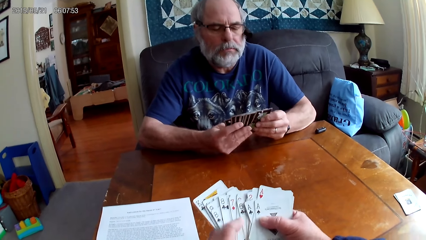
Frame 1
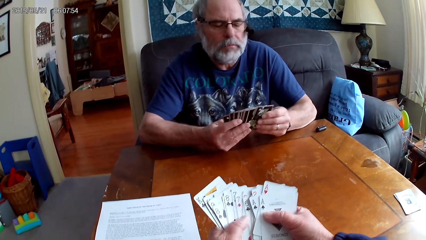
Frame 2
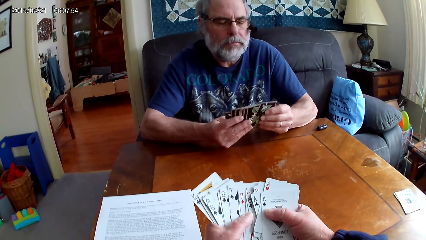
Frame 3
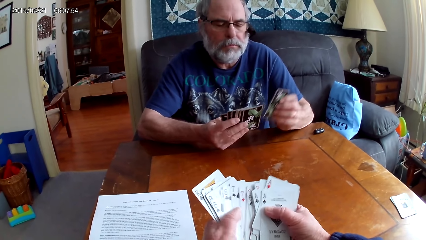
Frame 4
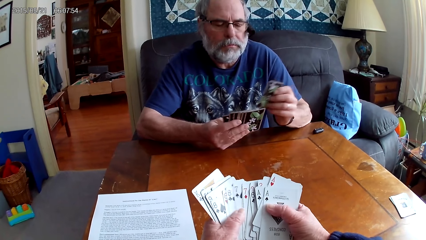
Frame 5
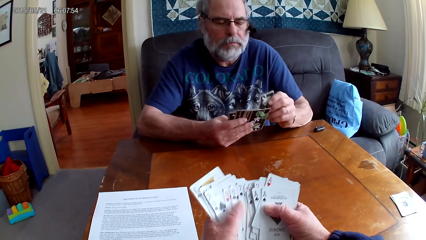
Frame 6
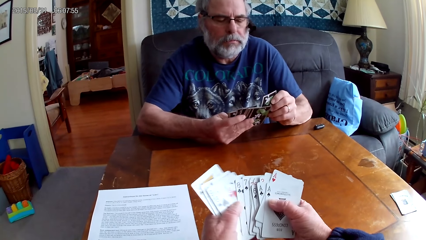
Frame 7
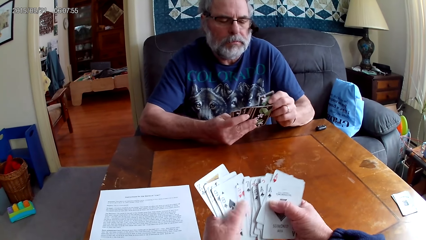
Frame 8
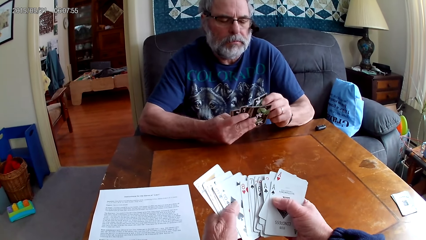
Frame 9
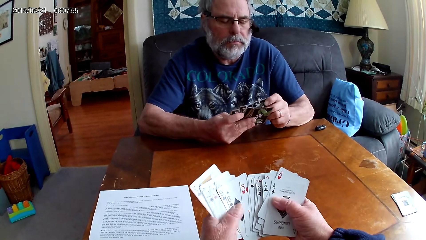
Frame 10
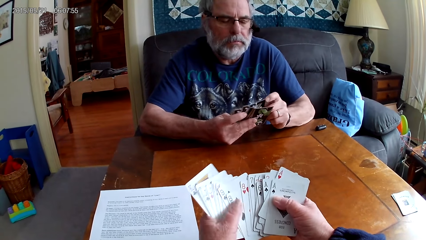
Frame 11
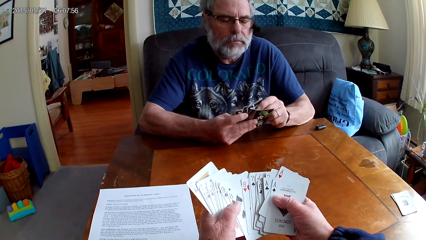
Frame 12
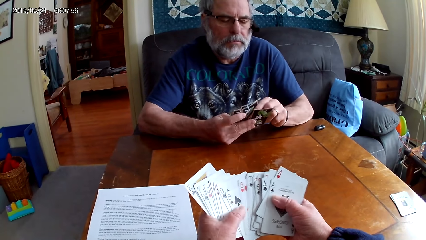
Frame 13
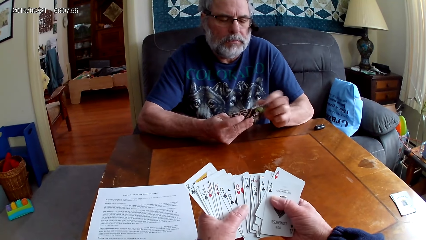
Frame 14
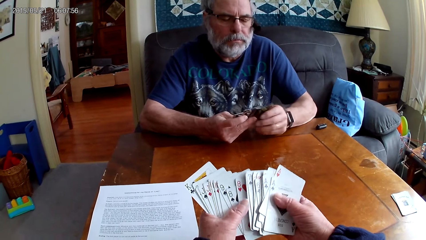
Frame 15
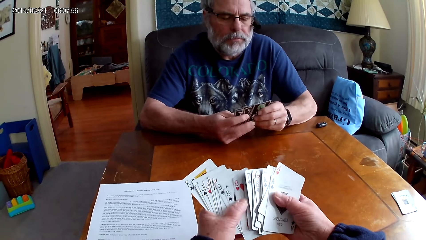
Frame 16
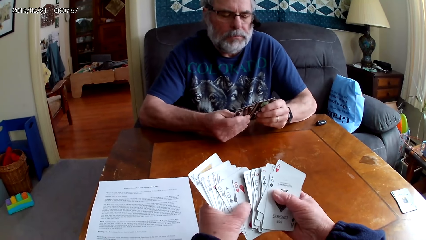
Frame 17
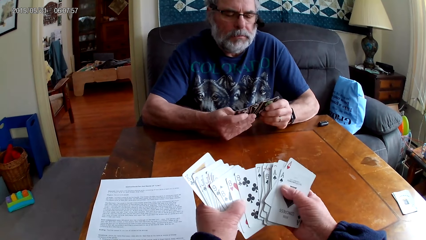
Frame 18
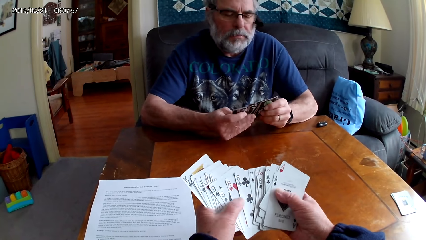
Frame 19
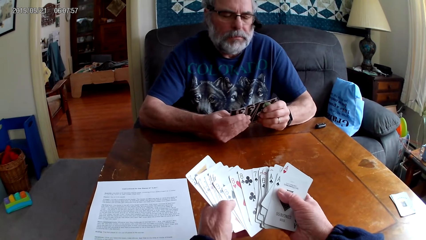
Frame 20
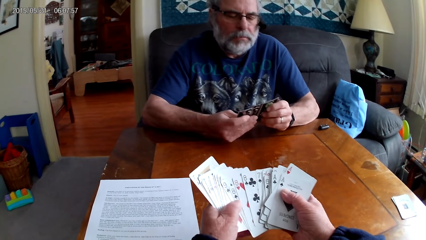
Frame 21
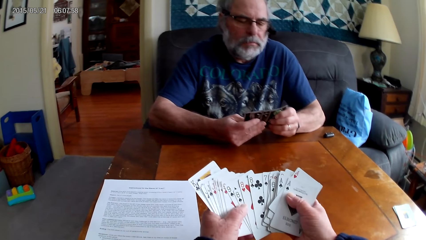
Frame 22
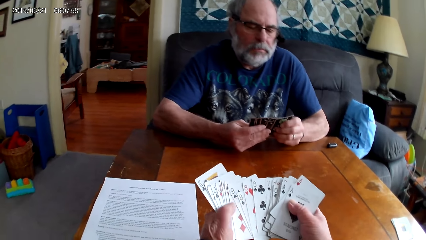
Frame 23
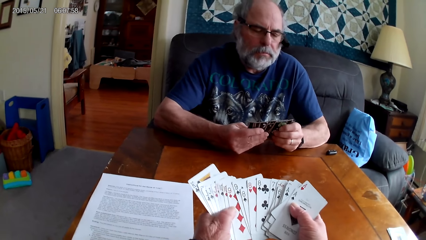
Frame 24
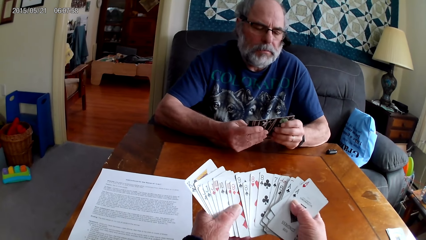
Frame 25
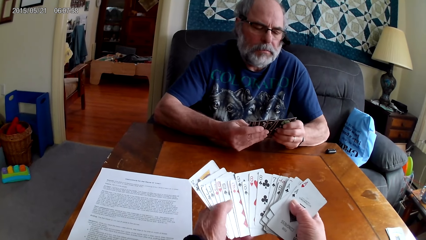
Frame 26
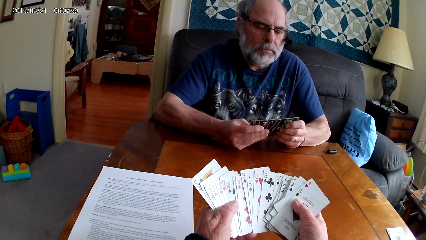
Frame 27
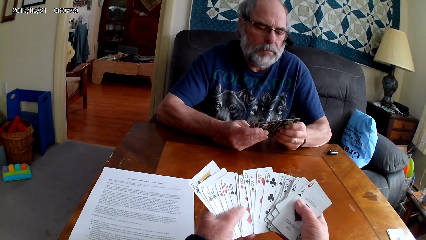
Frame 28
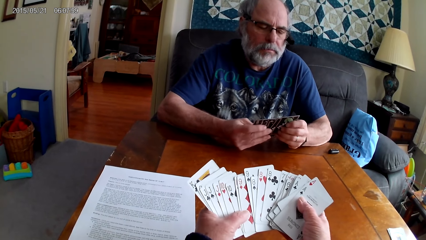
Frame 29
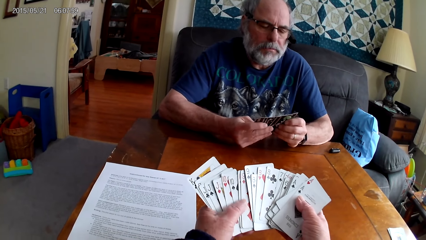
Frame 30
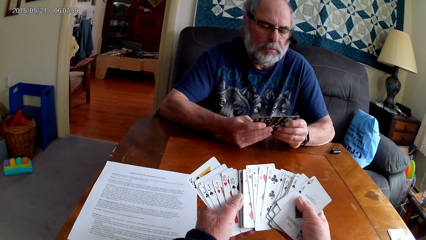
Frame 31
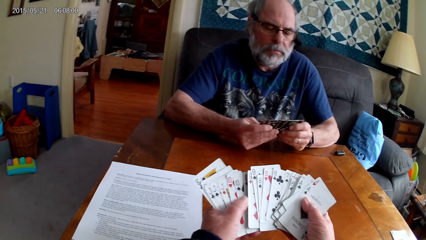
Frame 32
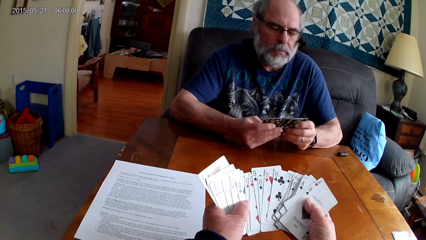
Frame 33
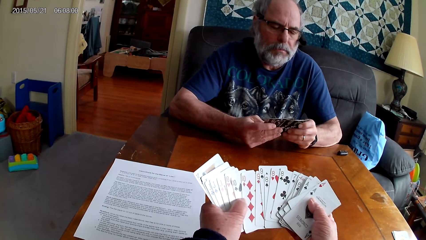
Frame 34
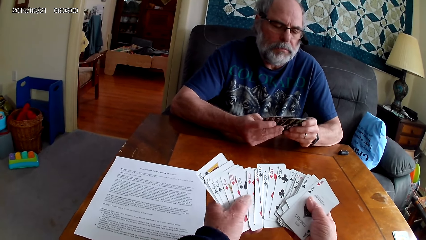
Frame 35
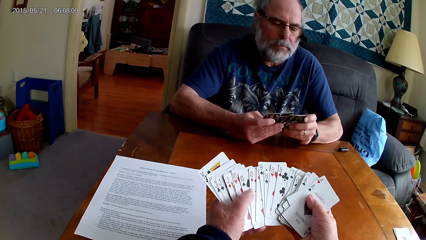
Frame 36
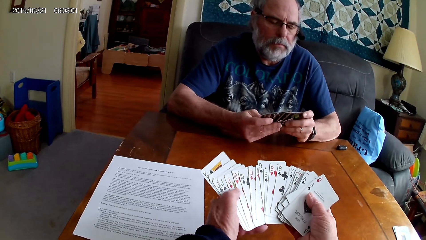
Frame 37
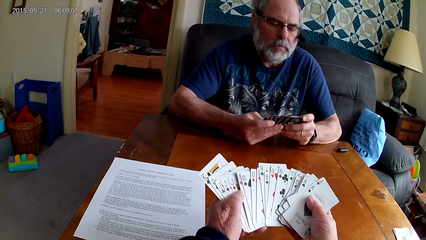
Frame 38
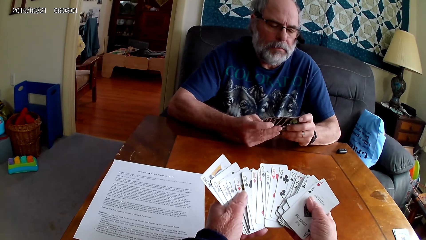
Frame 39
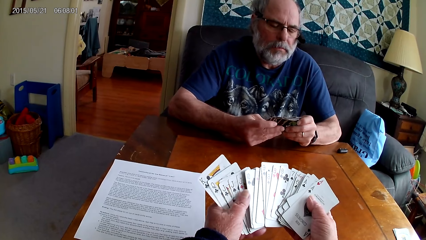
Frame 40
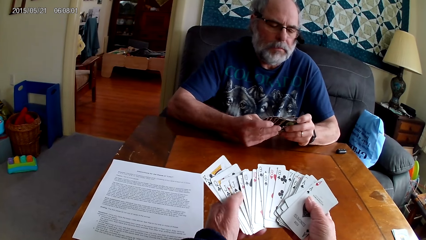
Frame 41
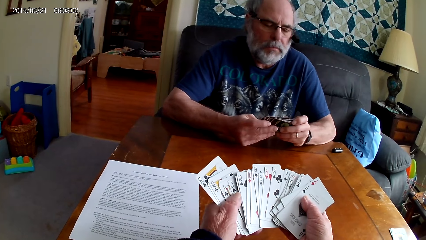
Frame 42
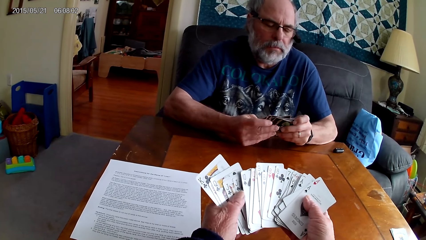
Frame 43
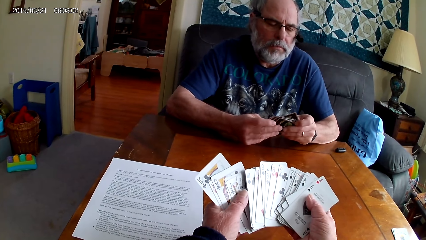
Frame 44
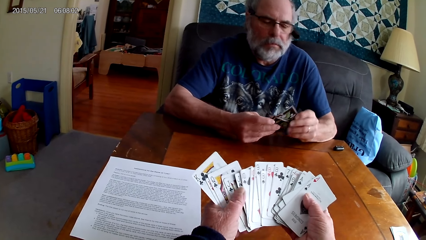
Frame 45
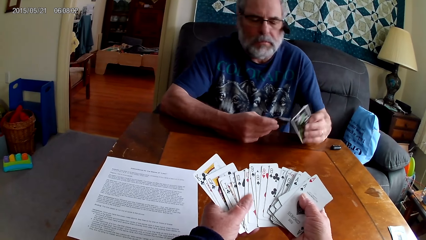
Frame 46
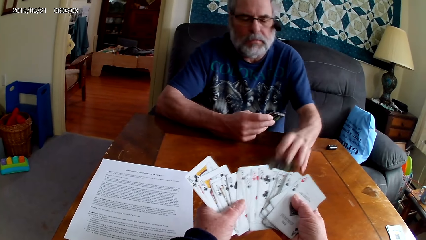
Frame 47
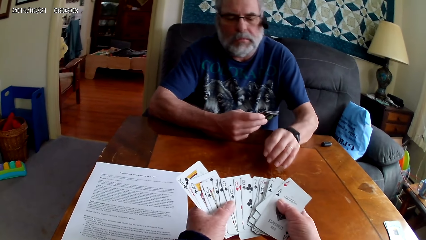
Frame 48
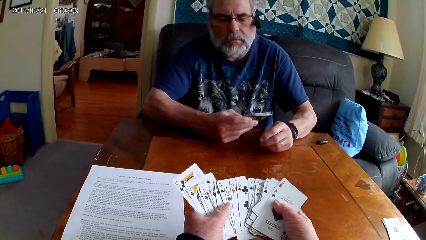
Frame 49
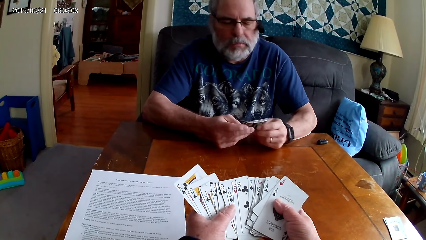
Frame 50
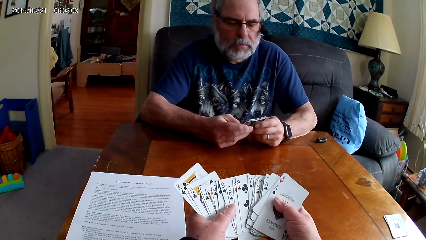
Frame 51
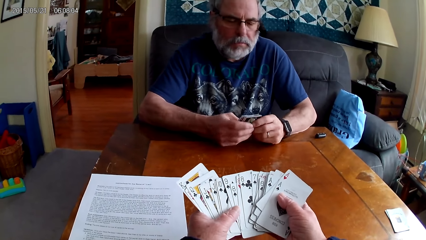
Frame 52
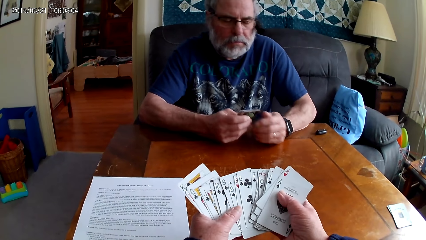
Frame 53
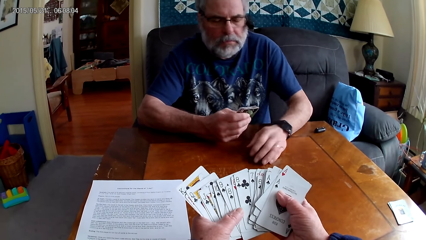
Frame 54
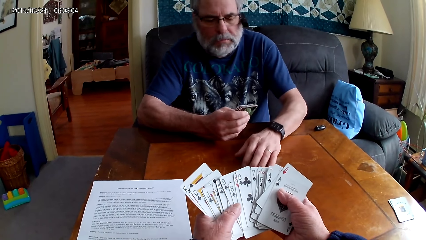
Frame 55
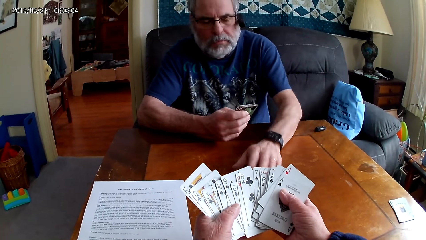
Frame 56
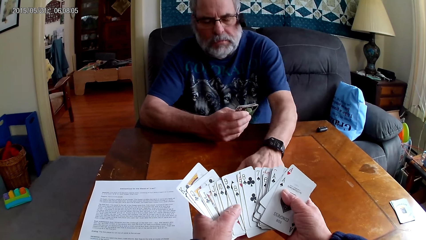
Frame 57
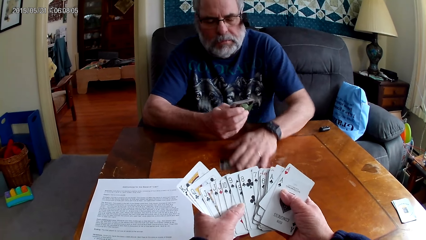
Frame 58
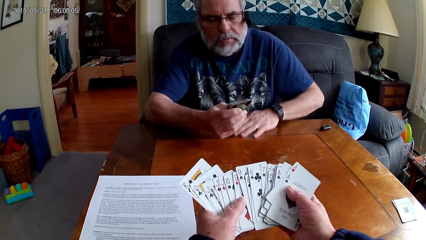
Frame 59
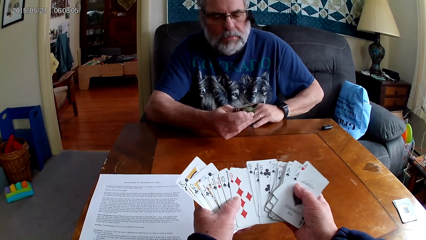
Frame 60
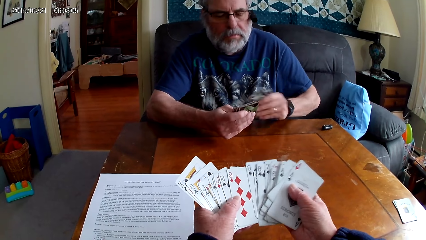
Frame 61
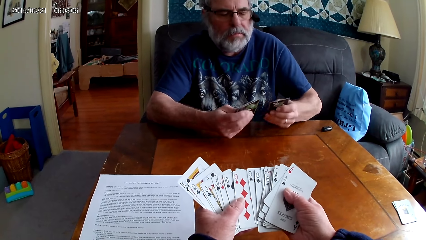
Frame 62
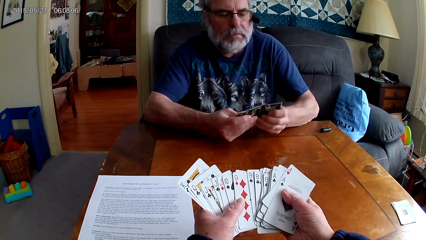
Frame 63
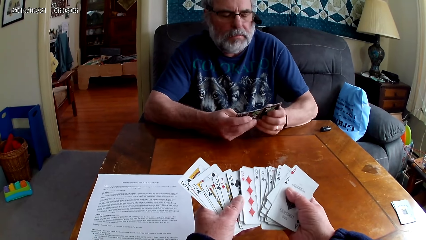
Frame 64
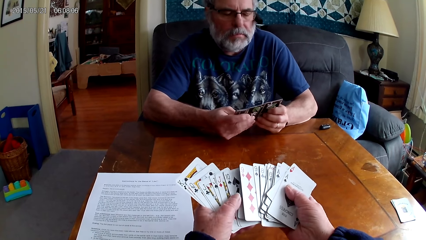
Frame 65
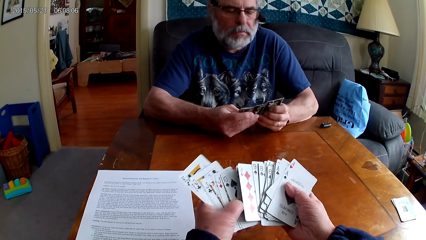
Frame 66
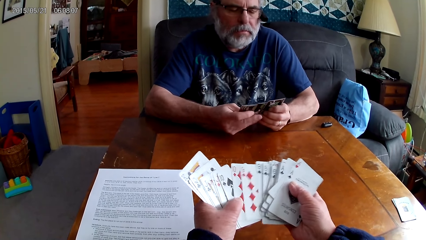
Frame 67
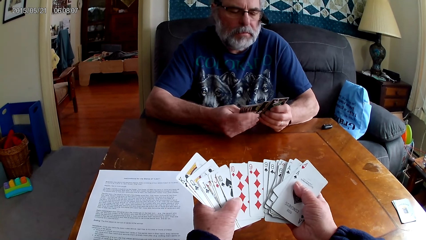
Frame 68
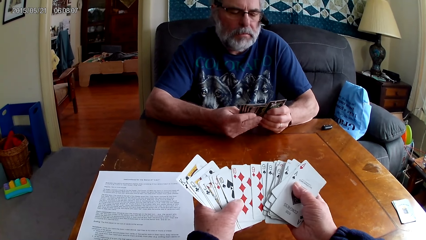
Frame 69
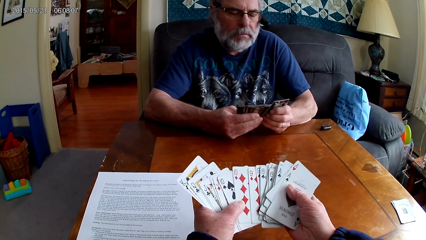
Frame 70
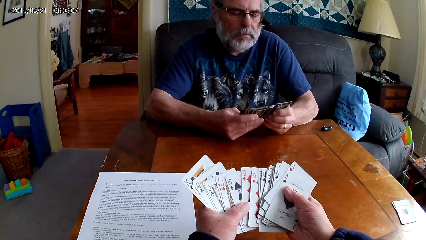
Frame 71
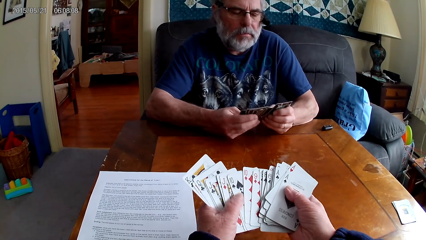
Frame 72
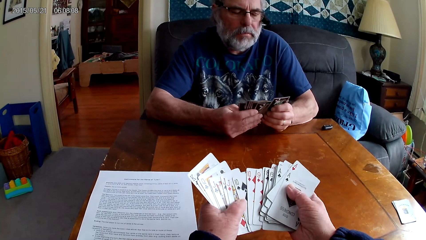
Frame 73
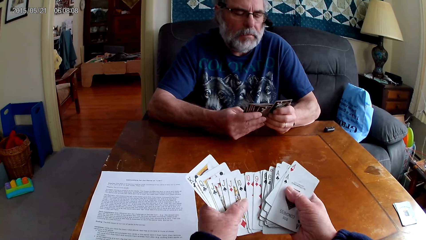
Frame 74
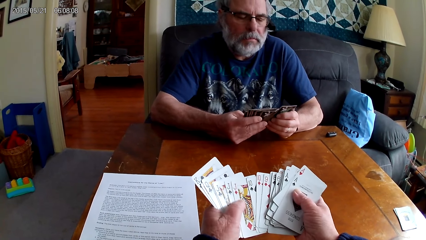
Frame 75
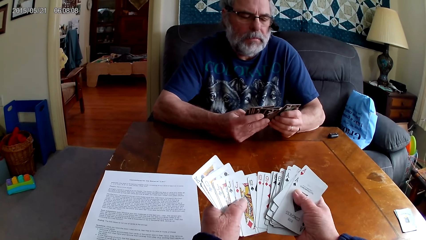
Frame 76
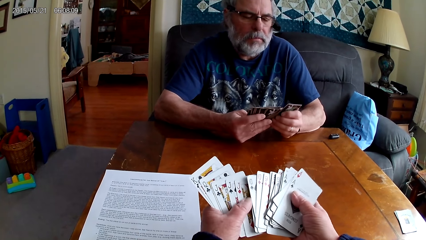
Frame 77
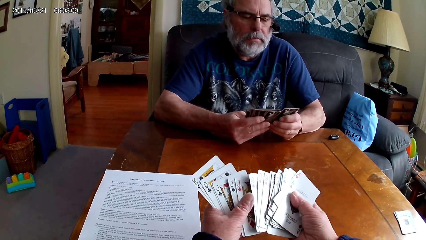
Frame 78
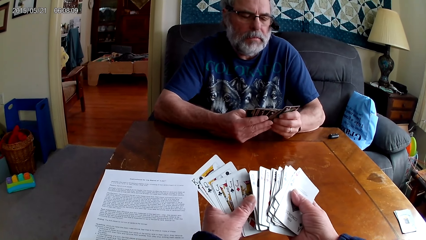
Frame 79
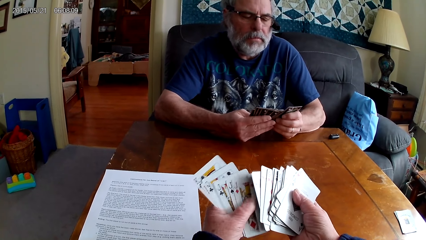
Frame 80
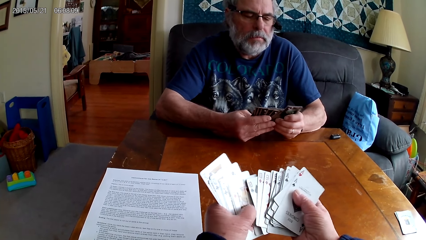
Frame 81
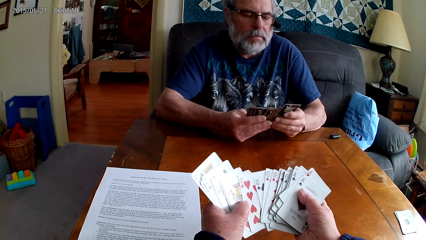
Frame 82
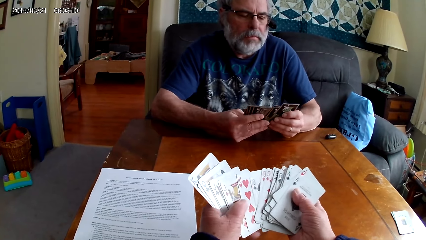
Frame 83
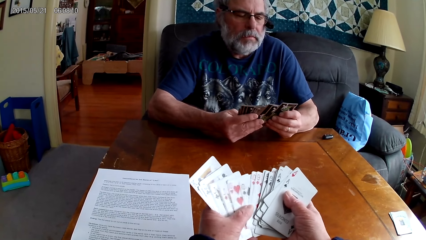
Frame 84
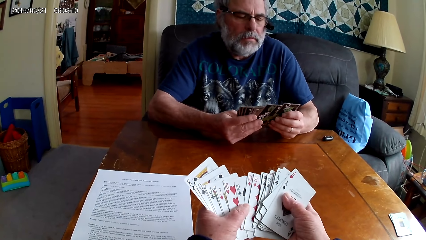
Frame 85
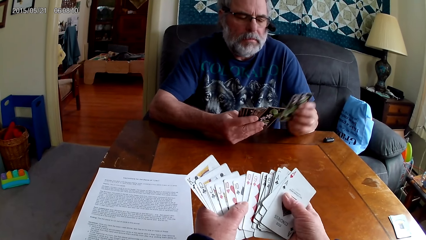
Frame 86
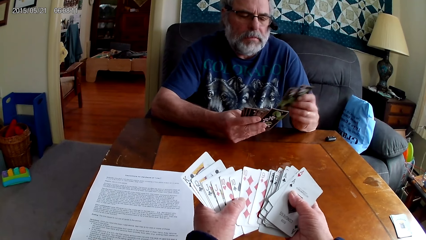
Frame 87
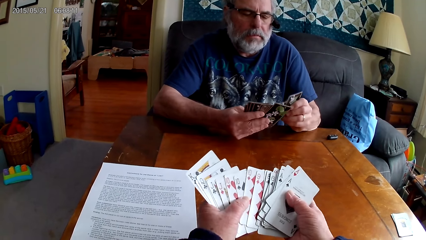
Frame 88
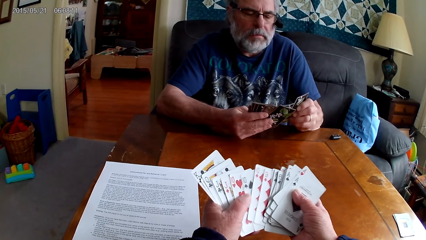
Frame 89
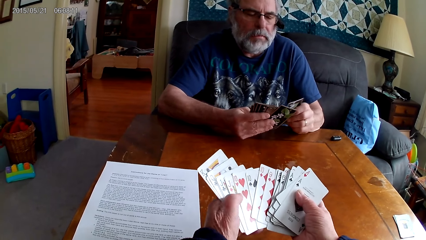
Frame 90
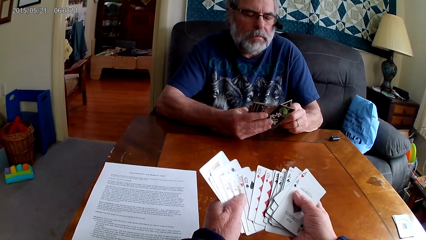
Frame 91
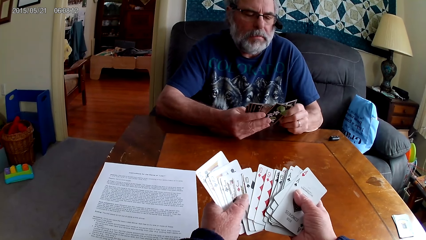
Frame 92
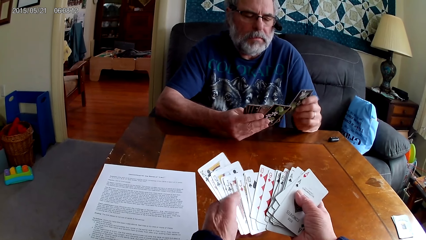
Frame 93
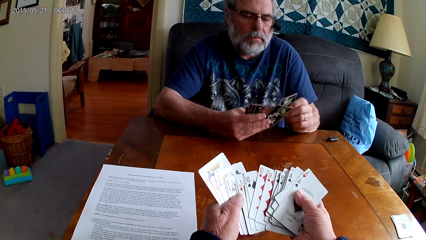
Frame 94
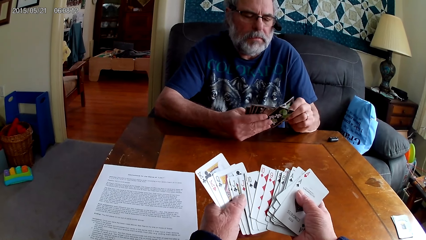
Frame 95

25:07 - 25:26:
The camera wearer arranges cards. A man puts poker cards on the table. He picks the poker cards from the table and arranges the poker cards with both hands. The camera wearer arranges the poker cards with both hands.
